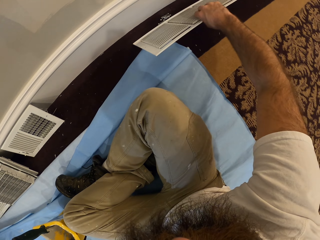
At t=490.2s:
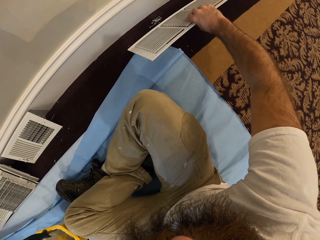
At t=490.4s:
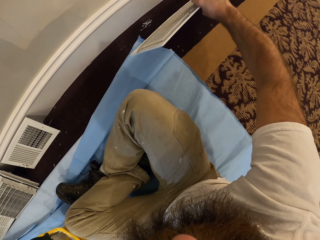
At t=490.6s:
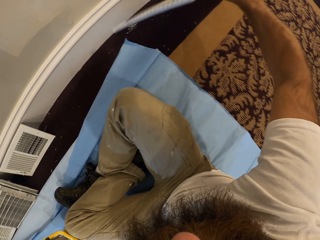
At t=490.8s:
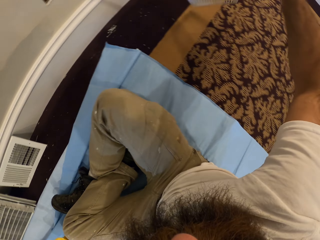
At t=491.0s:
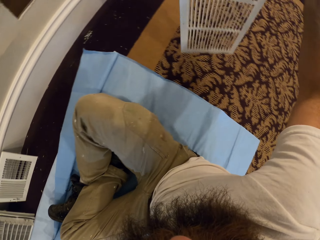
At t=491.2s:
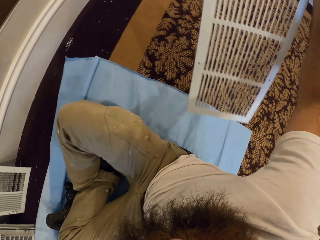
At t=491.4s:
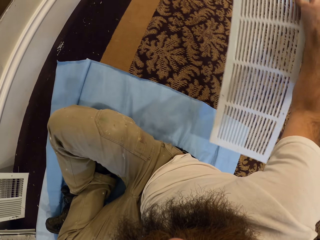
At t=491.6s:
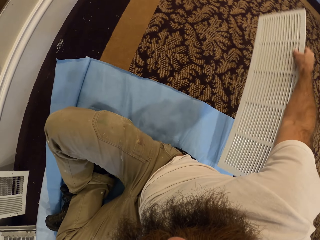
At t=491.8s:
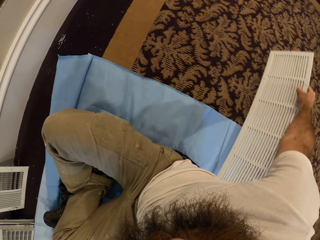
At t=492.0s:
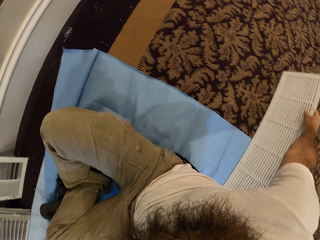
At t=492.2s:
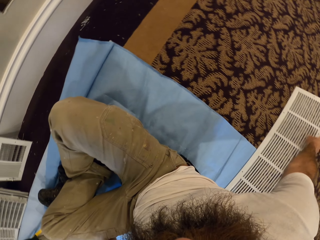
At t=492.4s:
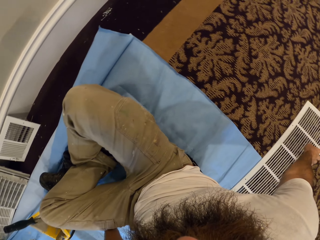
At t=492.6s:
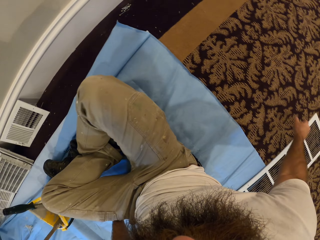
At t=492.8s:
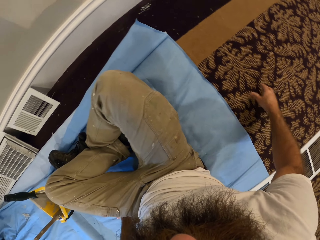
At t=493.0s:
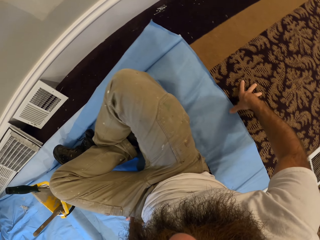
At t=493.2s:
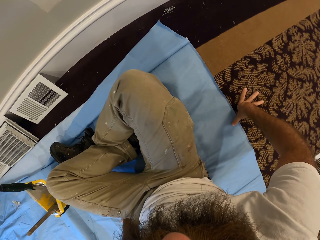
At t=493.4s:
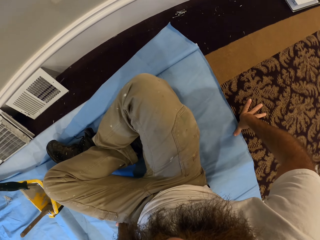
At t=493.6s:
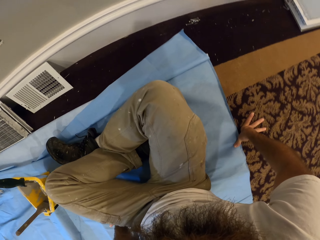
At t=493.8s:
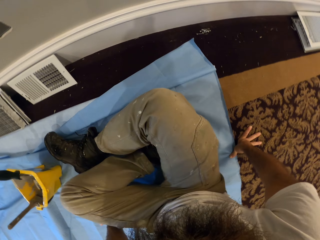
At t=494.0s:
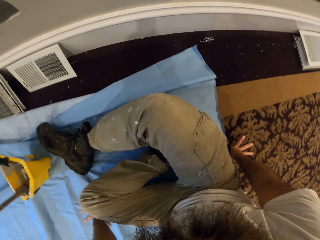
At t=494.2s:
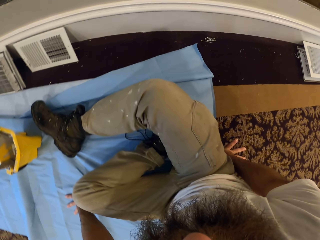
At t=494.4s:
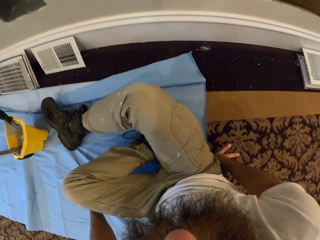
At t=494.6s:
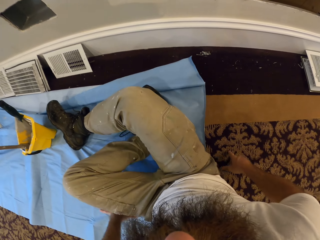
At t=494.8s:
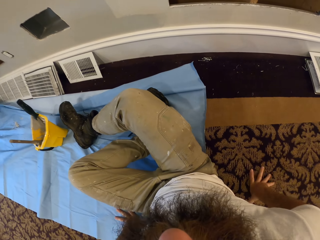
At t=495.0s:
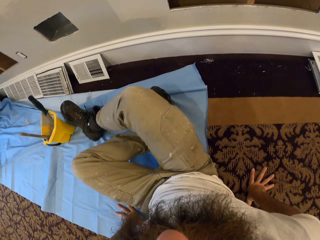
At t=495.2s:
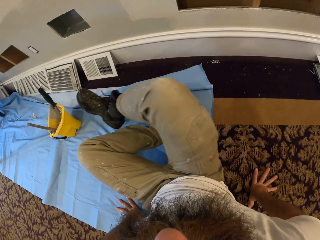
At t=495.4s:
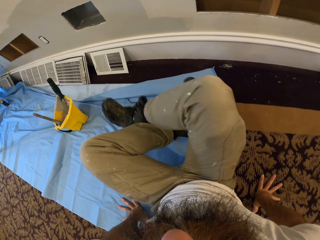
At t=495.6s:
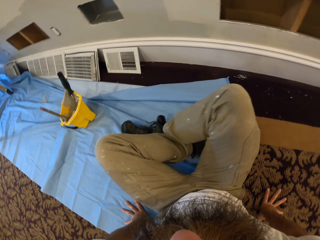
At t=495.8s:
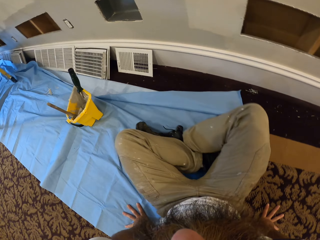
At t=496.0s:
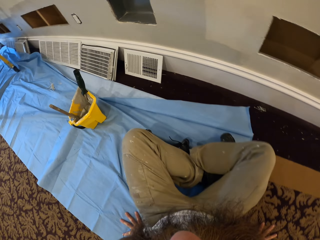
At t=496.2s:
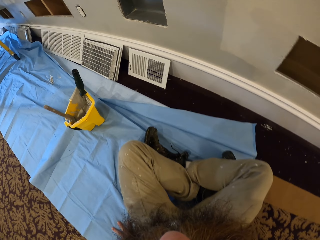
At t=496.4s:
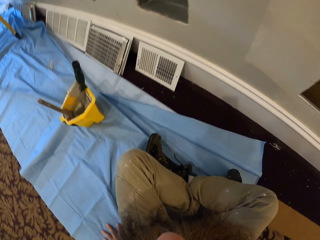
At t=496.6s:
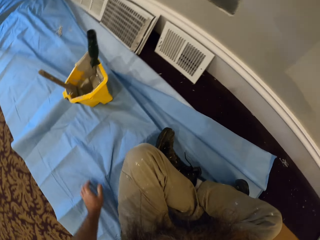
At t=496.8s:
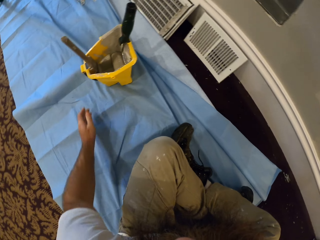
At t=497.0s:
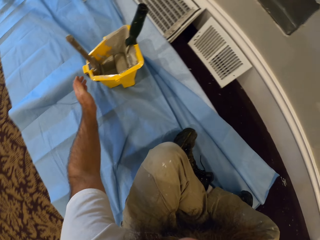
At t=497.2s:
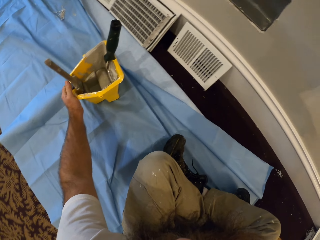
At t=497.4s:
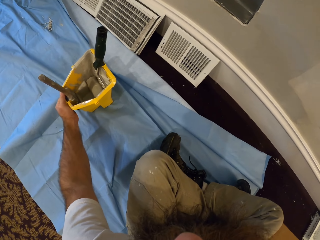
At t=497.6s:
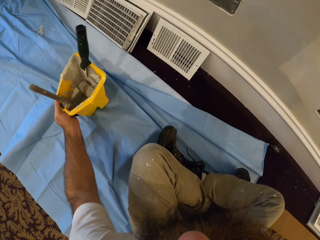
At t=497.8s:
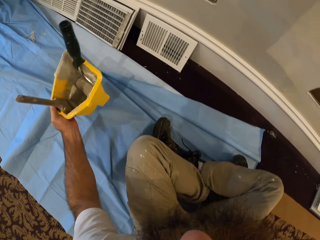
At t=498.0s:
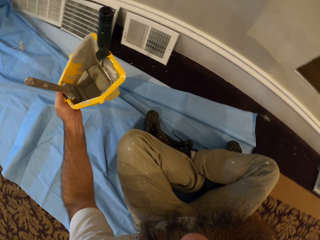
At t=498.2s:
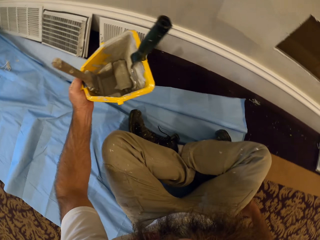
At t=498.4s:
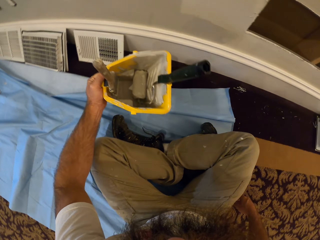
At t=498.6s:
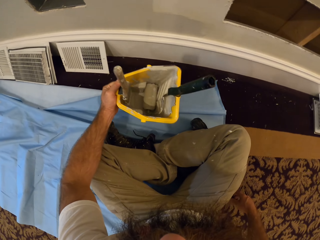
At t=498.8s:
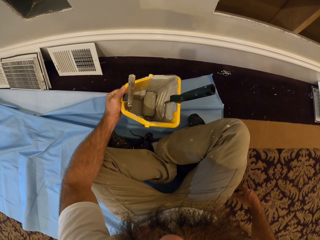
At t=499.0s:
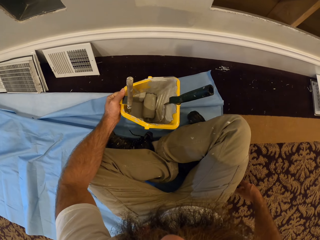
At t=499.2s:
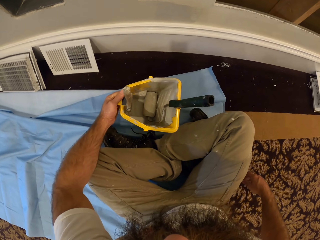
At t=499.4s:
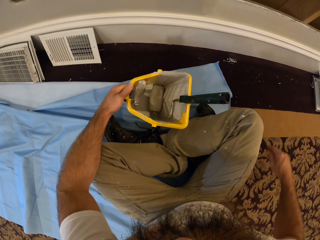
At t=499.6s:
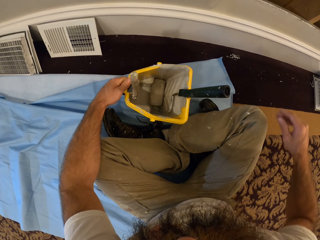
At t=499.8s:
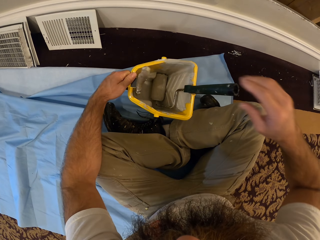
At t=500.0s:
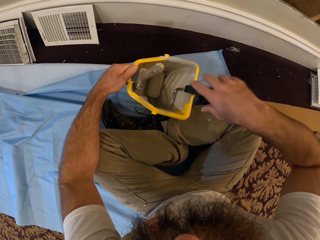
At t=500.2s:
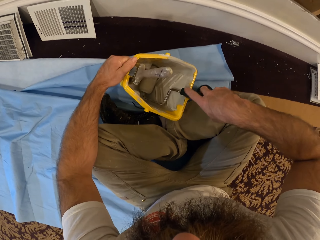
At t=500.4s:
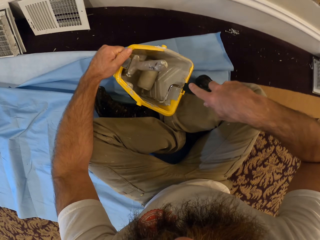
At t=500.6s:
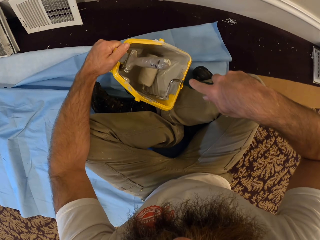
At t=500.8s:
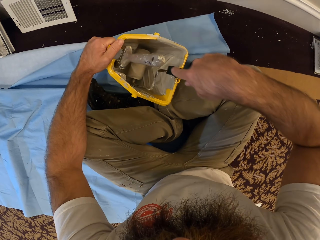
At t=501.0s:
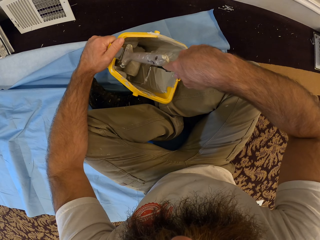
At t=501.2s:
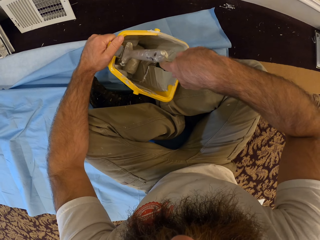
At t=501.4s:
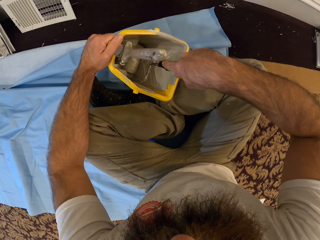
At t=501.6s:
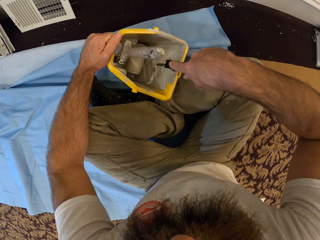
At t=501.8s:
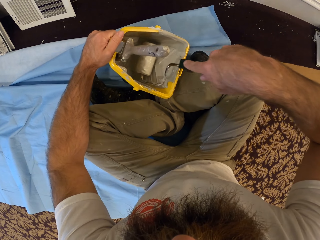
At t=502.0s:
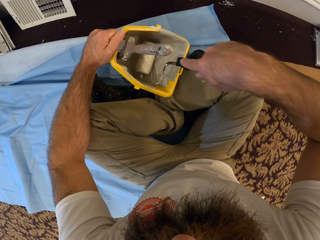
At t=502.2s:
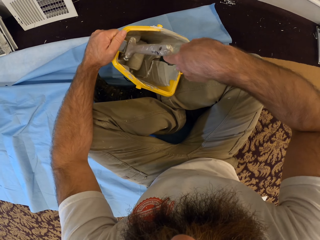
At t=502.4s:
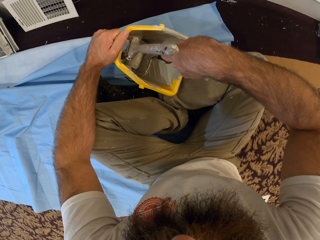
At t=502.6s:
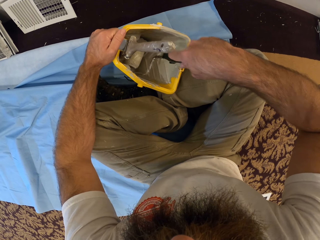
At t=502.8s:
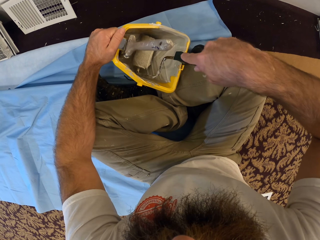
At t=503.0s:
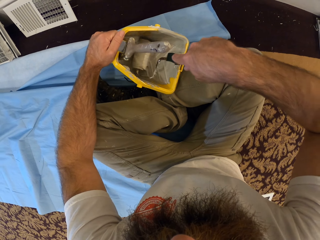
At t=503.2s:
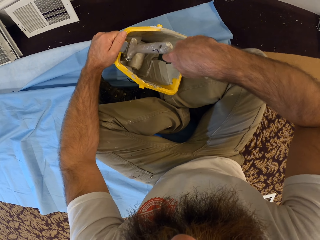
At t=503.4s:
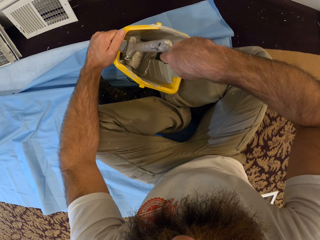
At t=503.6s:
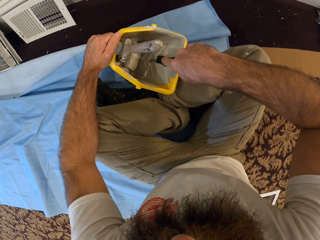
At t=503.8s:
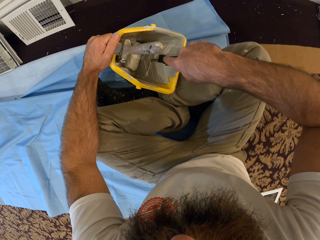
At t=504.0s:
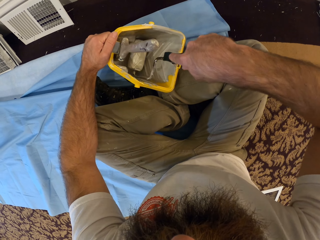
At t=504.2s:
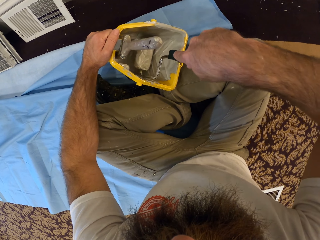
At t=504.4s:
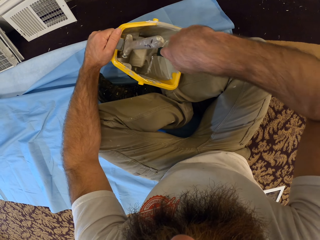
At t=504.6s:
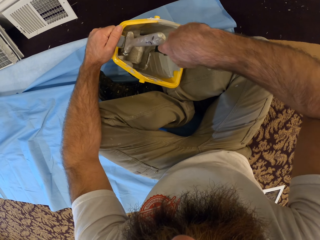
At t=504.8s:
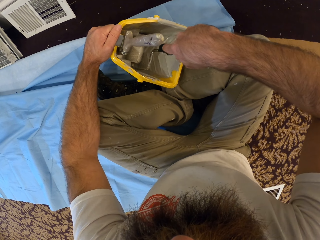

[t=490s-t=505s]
The camera wearer drops the vent cover on the floor behind him with his right hand. He adjusts his sitting position to the right on the floor. He moves the paint bucket on the floor with his left hand. He takes the paint tin and puts the paint tin in front of him. He takes paint with the paint roller from the paint bucket with his right hand. He rubs the paint roller in the paint tin.

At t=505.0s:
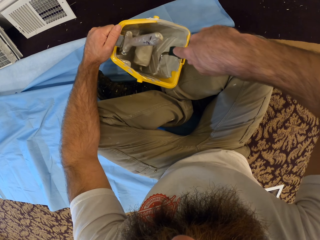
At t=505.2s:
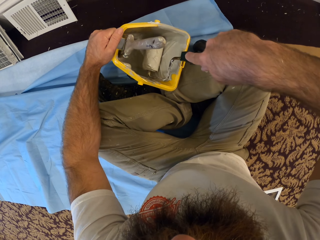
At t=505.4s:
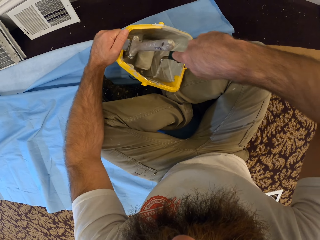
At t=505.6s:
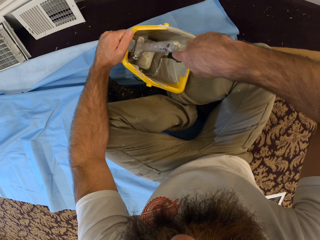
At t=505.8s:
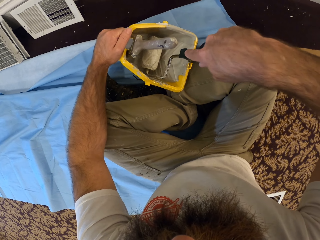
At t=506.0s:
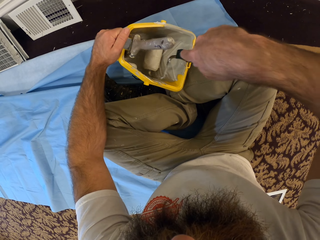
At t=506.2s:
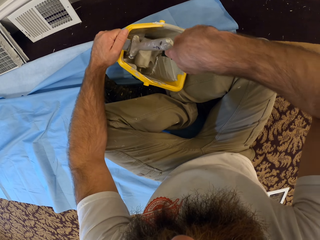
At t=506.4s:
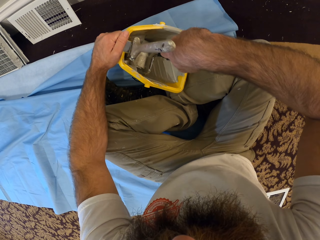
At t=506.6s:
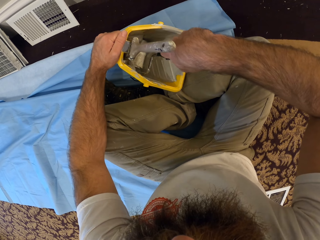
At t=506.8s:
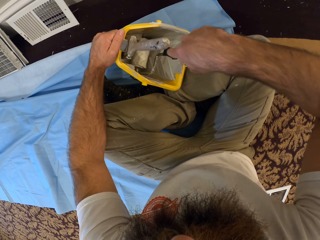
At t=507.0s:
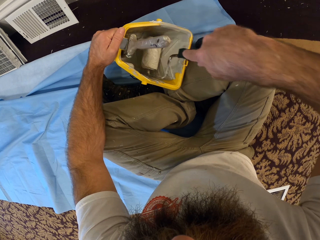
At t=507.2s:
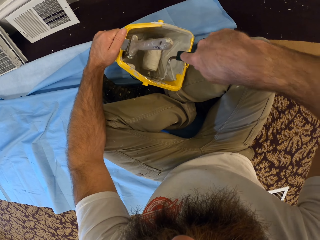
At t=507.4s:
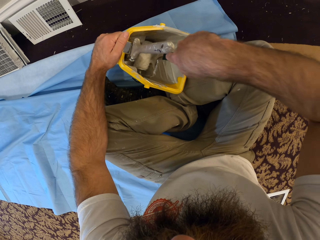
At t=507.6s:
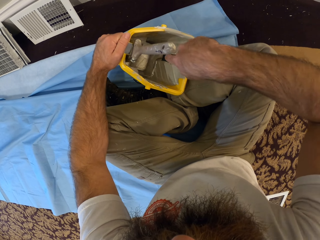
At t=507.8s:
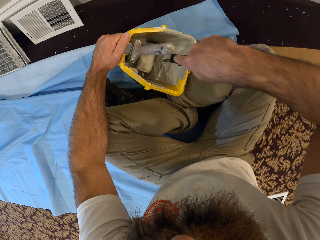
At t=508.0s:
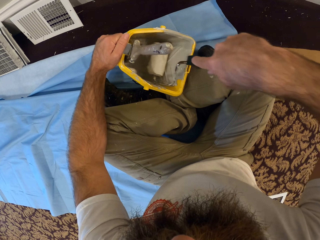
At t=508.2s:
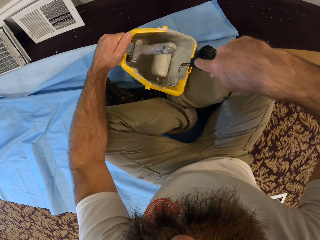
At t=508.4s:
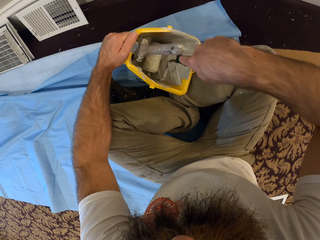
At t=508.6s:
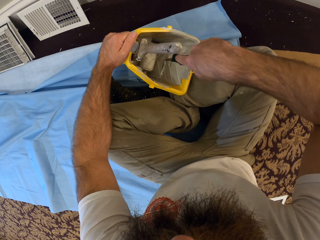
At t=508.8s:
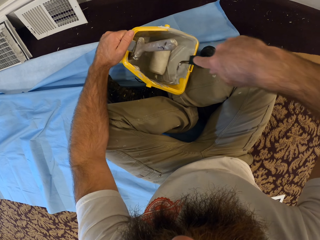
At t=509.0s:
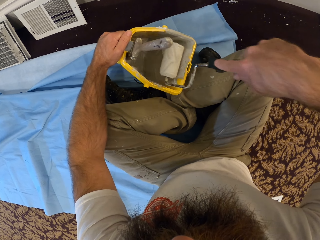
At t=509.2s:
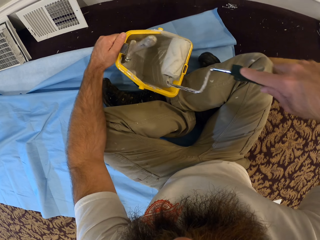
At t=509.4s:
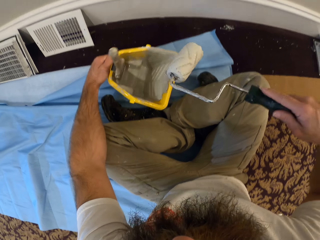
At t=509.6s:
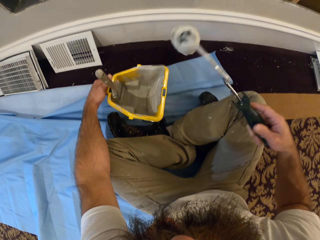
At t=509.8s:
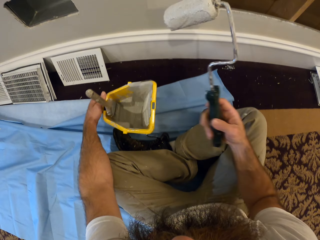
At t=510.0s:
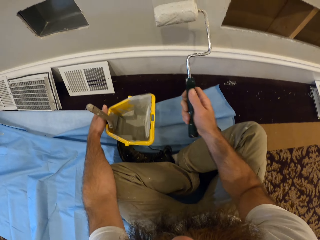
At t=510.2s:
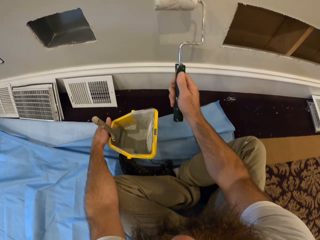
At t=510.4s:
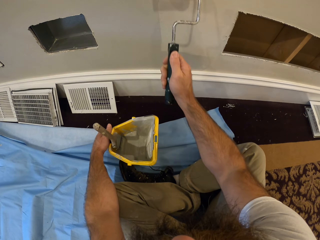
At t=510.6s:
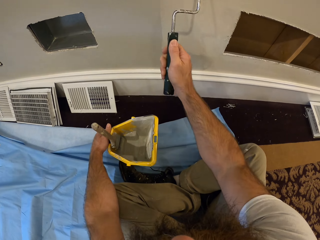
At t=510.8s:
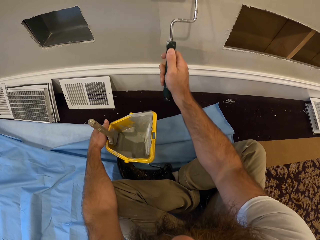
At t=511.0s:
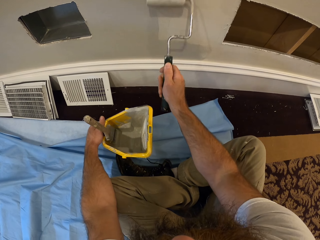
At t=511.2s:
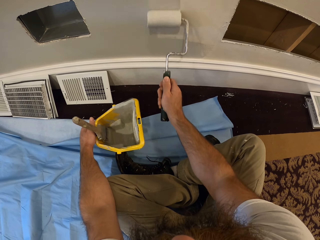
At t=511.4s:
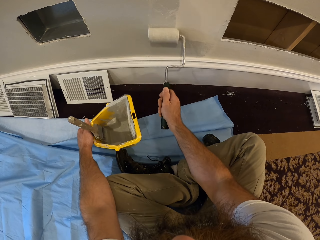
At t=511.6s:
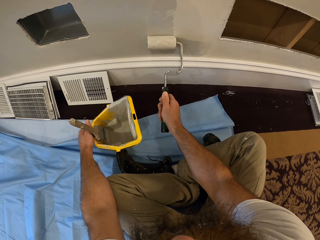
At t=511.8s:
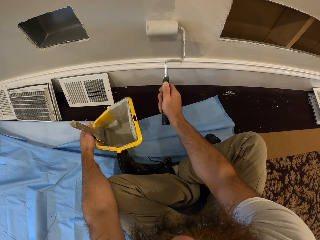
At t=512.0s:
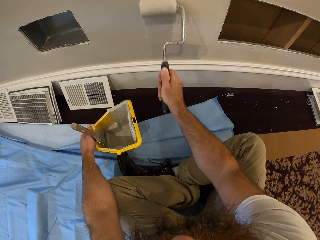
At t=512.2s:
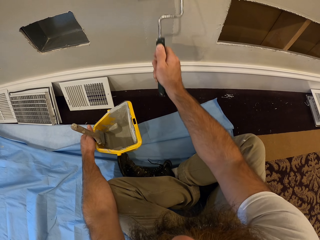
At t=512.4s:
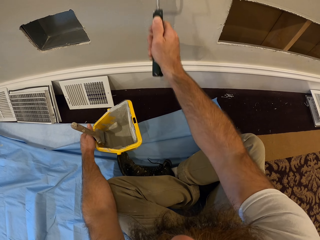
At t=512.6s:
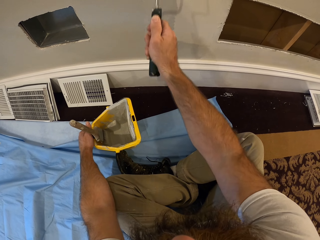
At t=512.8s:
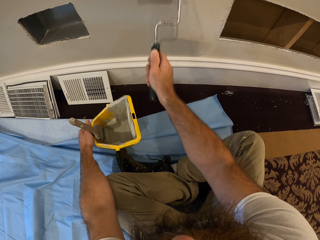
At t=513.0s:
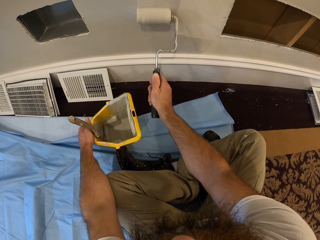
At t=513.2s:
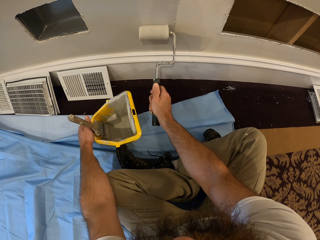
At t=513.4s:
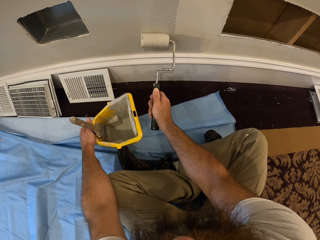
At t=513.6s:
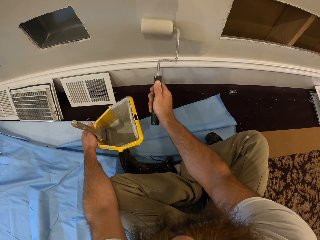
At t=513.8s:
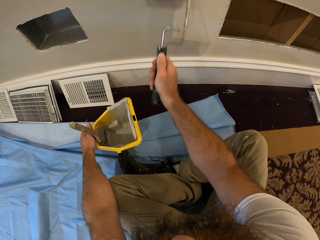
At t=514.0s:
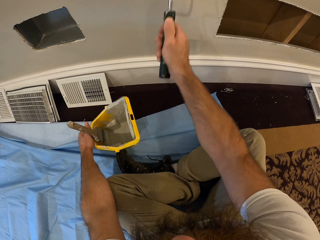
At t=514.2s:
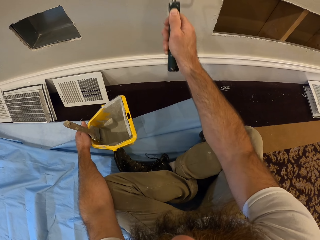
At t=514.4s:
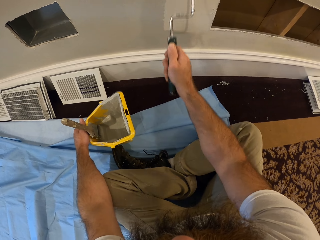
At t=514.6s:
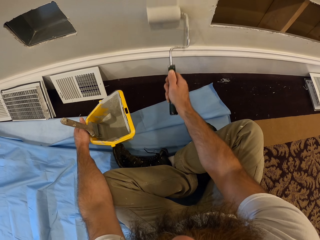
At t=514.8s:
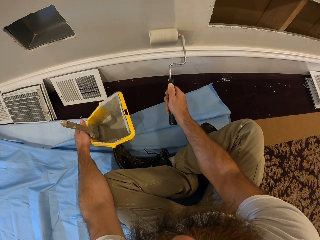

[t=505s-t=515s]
The camera wearer paints the wall with the paint roller in his right hand.
